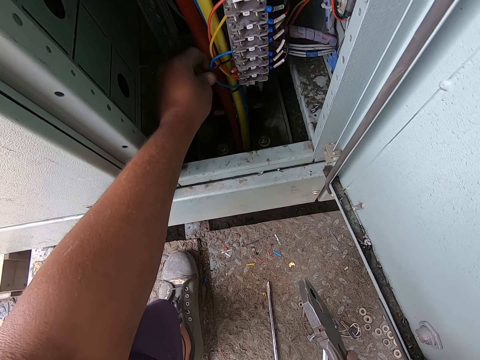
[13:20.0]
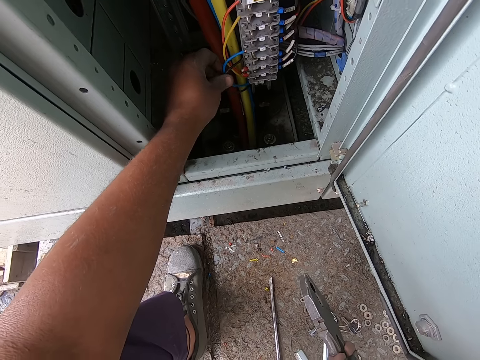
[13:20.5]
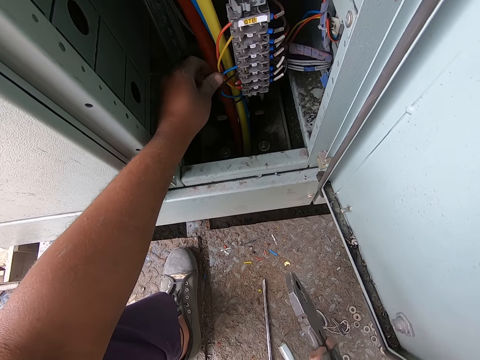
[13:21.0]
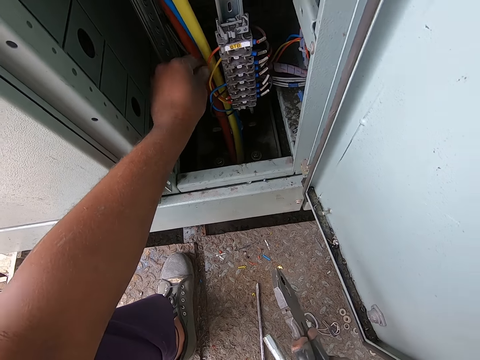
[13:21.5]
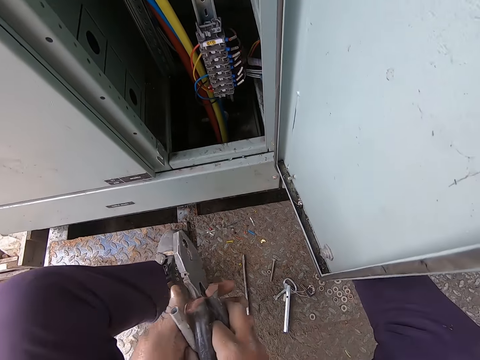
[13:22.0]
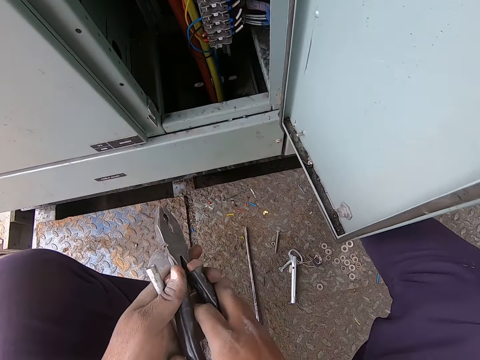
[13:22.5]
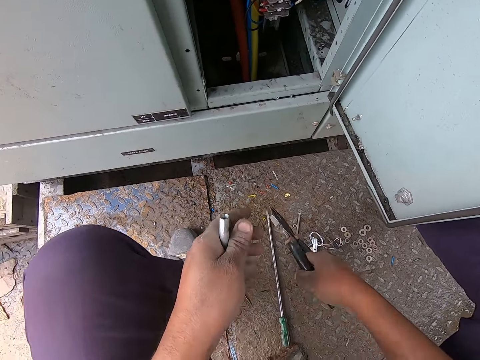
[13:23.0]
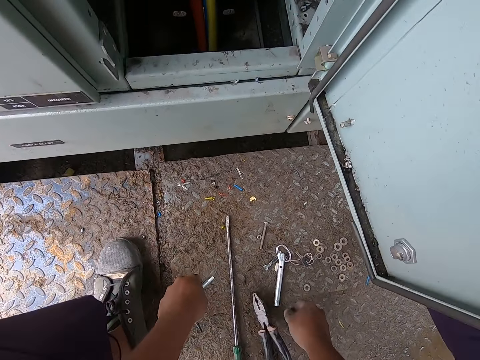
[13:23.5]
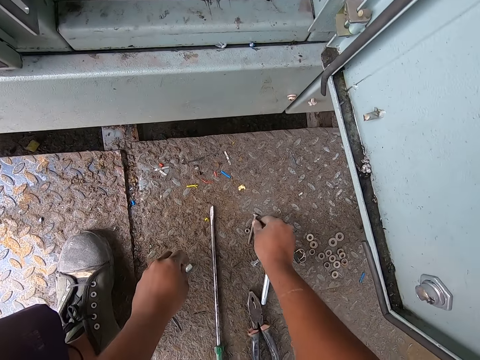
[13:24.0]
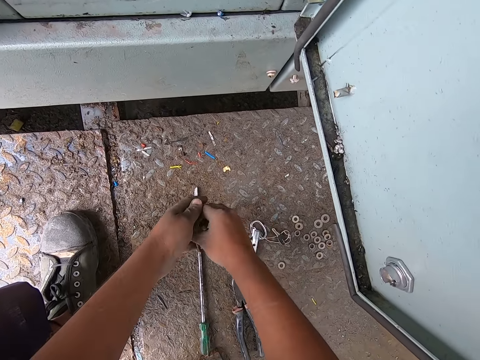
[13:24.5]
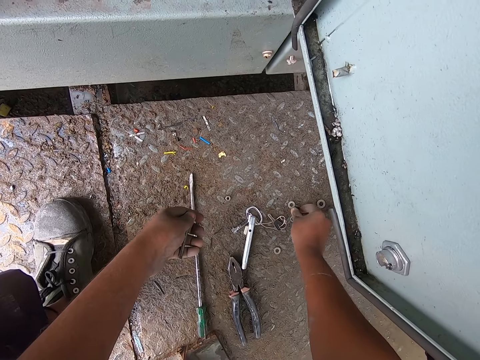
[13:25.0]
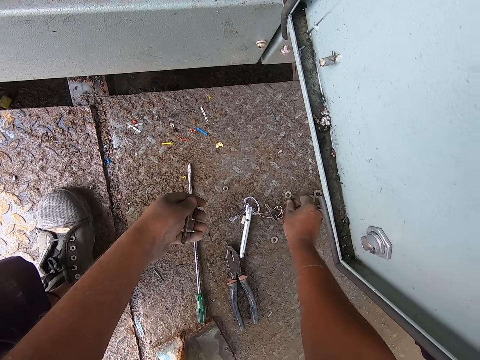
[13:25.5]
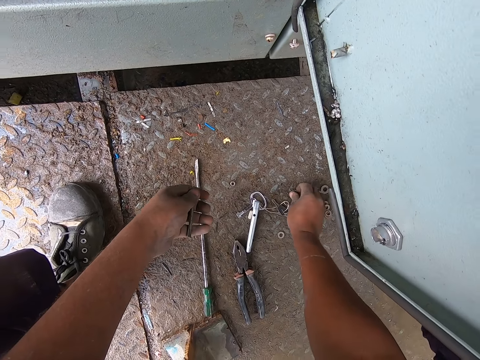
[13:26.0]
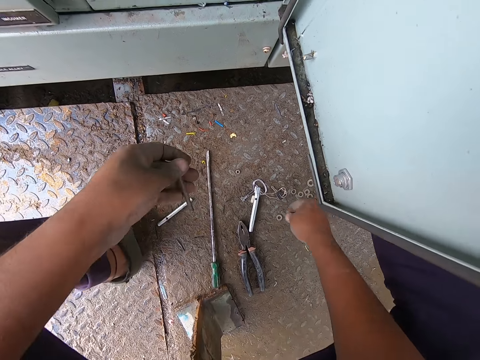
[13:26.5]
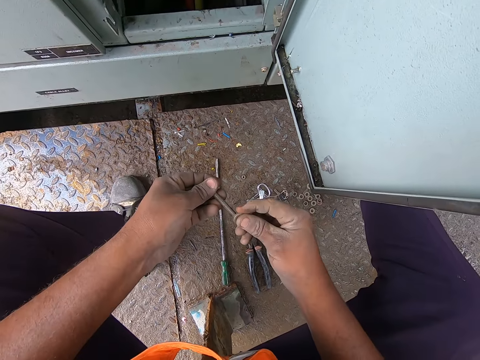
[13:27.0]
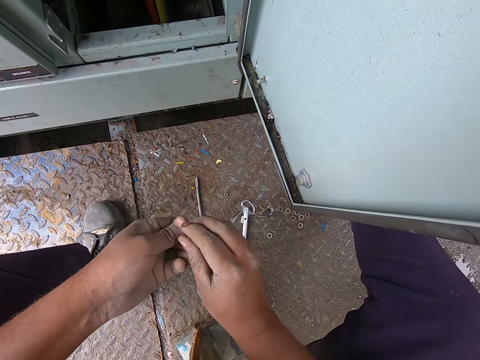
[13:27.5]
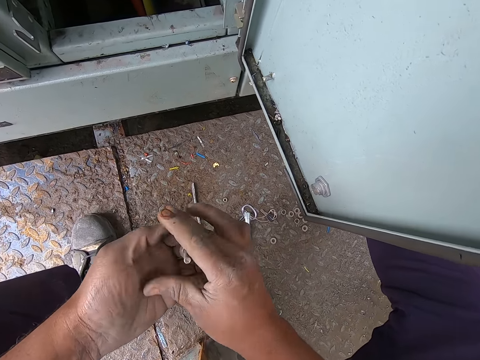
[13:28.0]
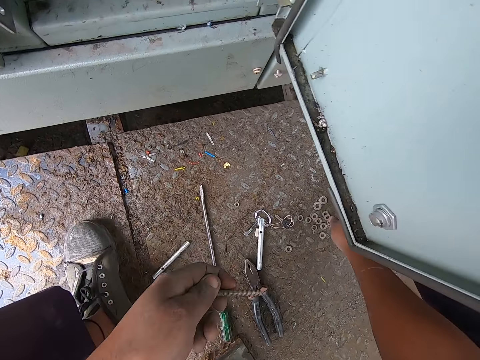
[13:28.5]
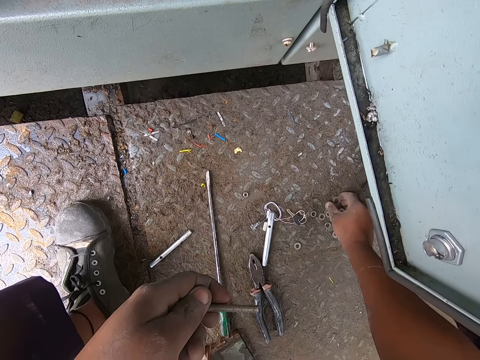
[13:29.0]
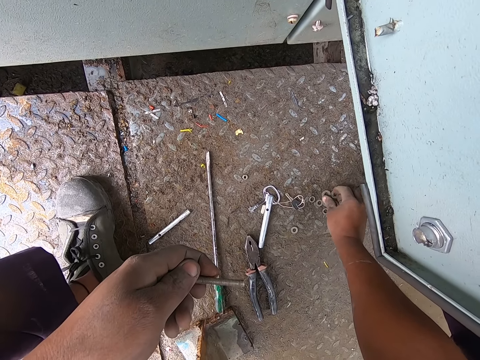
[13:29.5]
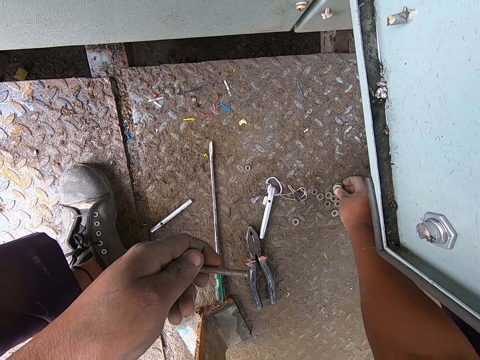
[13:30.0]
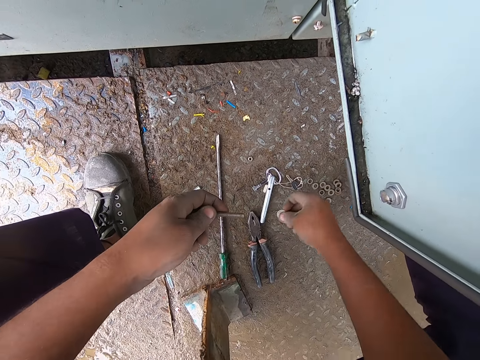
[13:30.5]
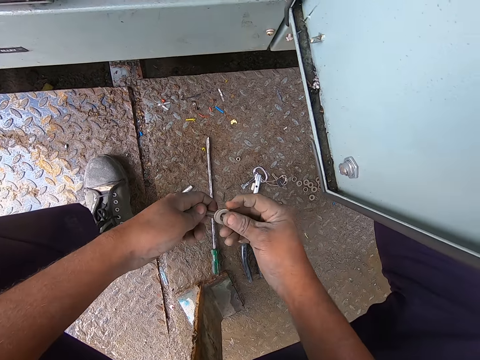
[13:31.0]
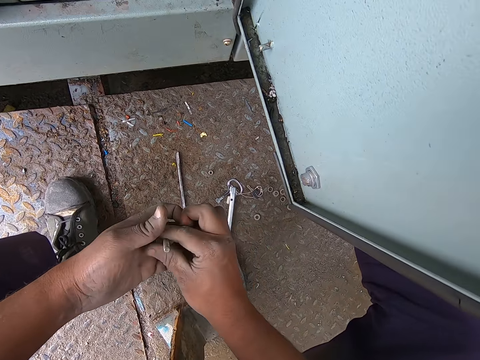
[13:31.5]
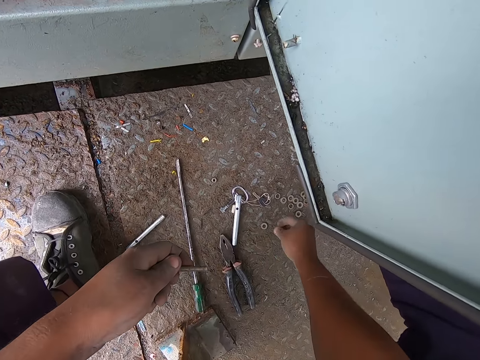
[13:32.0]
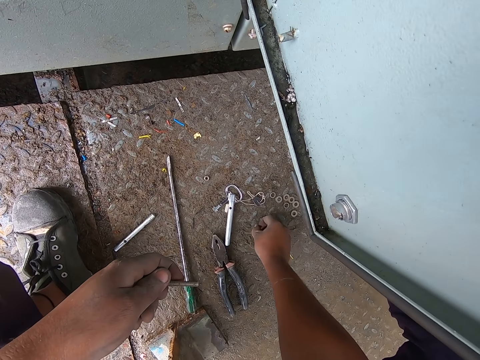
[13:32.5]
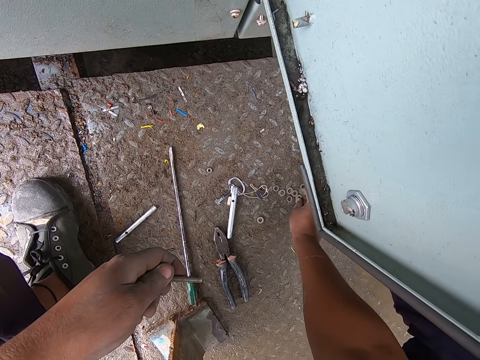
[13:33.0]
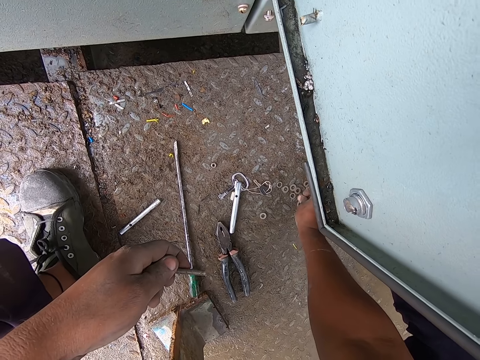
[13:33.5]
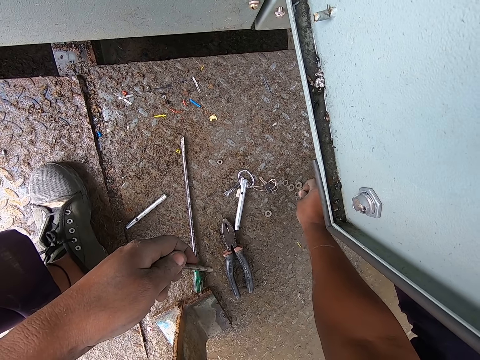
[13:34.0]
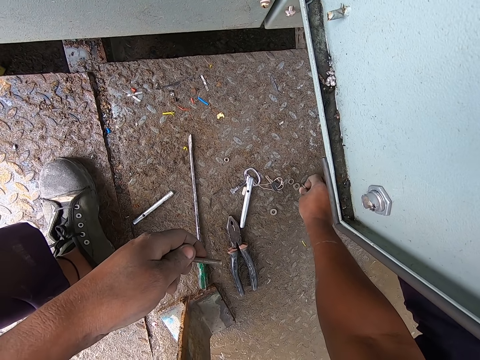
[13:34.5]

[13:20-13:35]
The camera wearer puts the pliers in the other hand. They put down the pliers. They pick up a bolt on the ground. They take the nut. They collect bolt washers on the ground. They put the washers on the bolt. They fix the nut on the screw. They collect bolt washers on the ground. They take the nut. They put the washers on the bolt. They put the nut on the screw. They collect bolt washers on the ground. They take the nut.

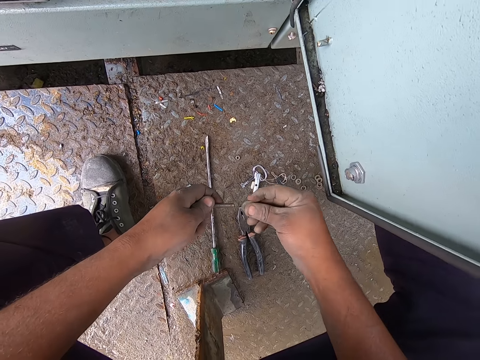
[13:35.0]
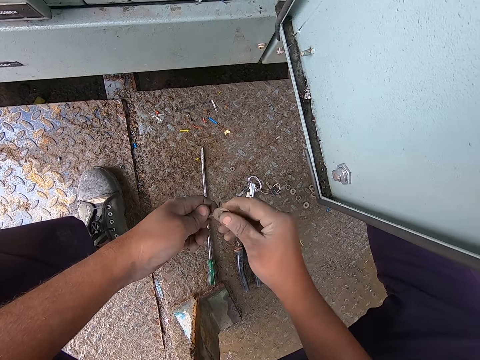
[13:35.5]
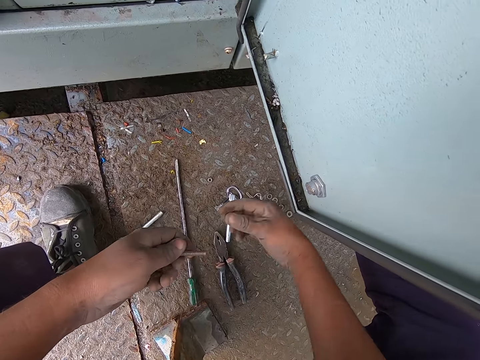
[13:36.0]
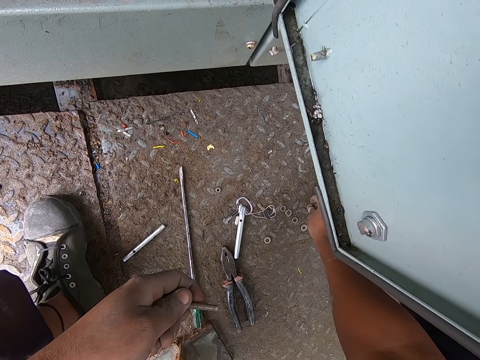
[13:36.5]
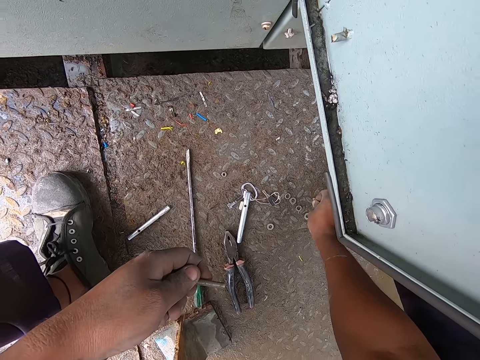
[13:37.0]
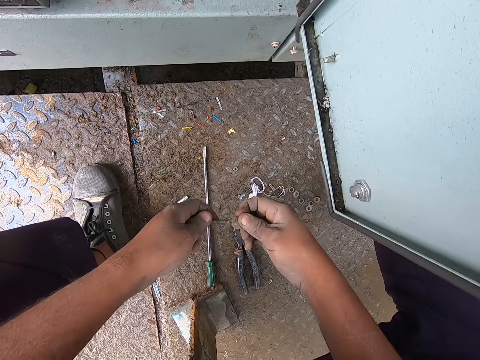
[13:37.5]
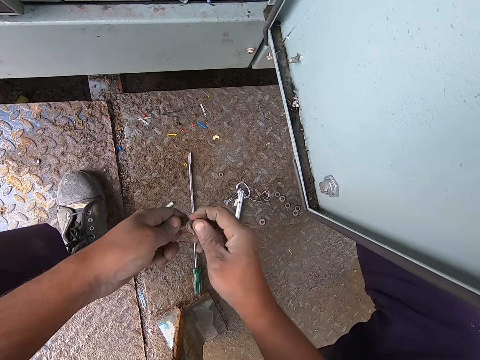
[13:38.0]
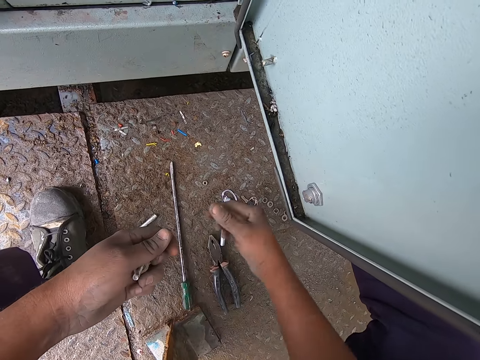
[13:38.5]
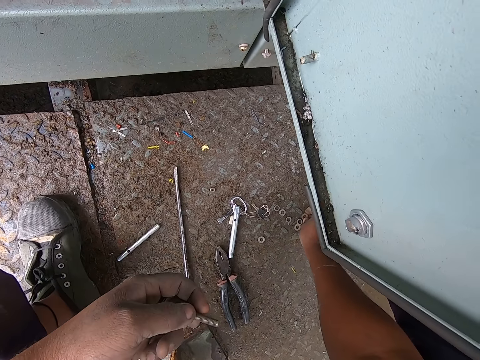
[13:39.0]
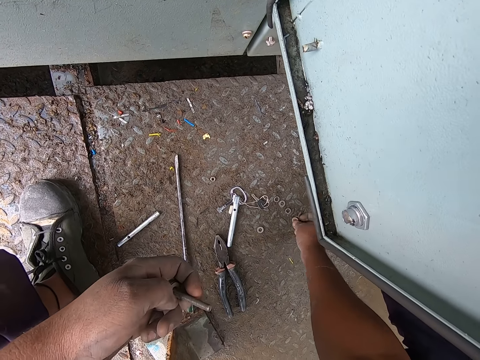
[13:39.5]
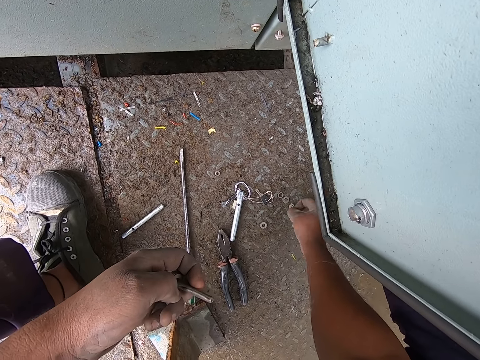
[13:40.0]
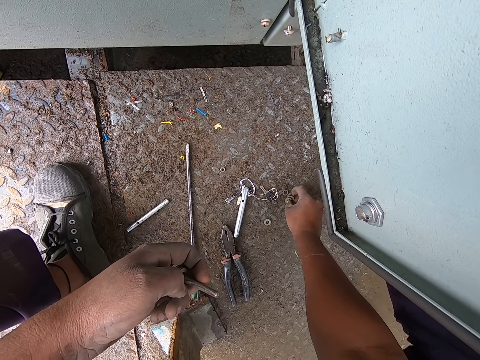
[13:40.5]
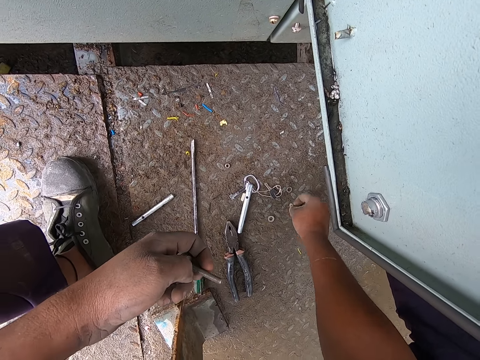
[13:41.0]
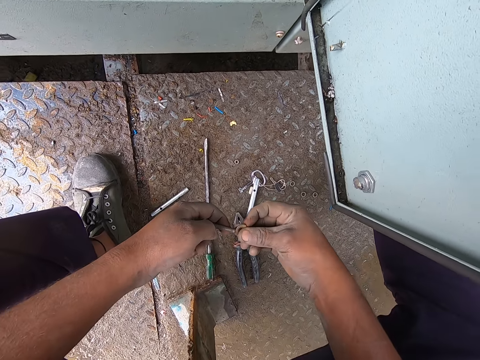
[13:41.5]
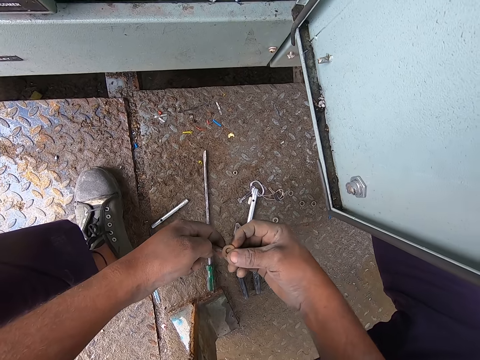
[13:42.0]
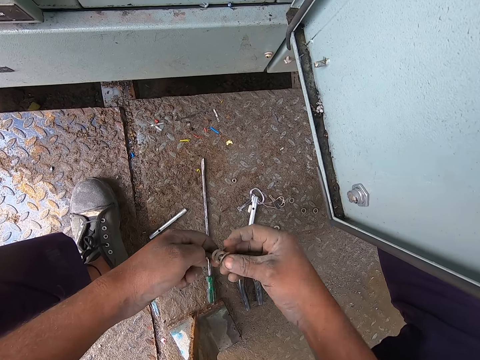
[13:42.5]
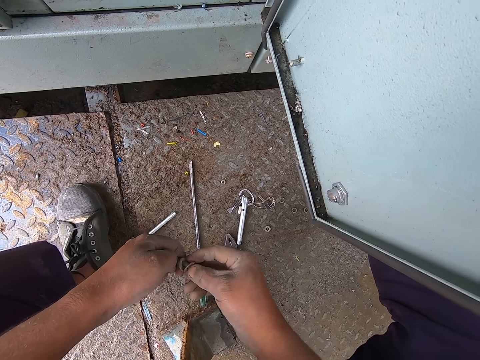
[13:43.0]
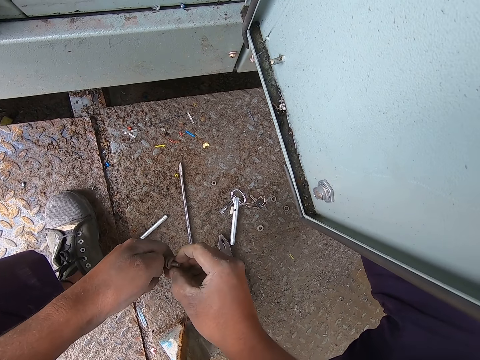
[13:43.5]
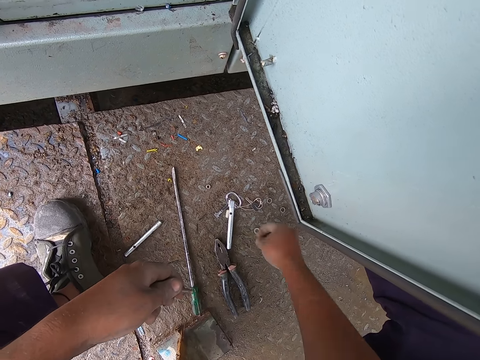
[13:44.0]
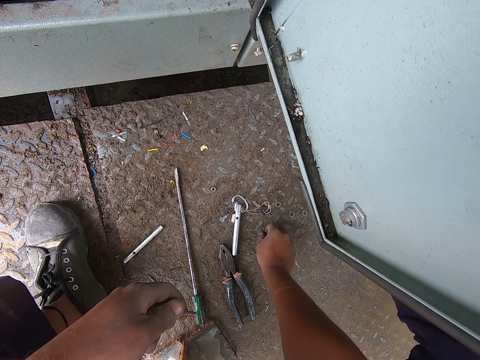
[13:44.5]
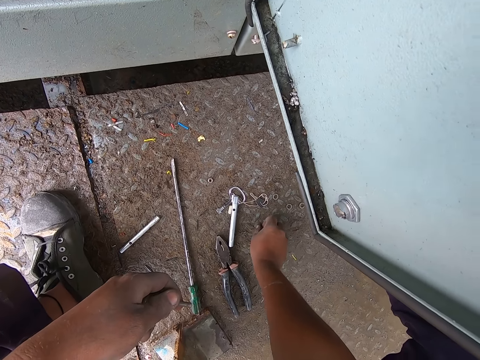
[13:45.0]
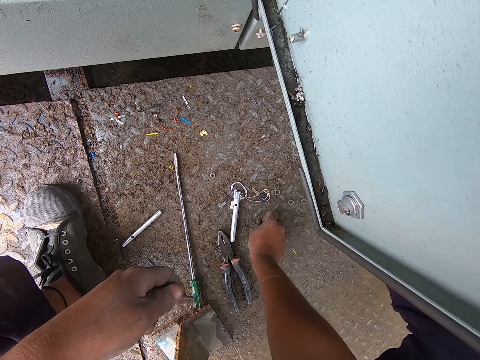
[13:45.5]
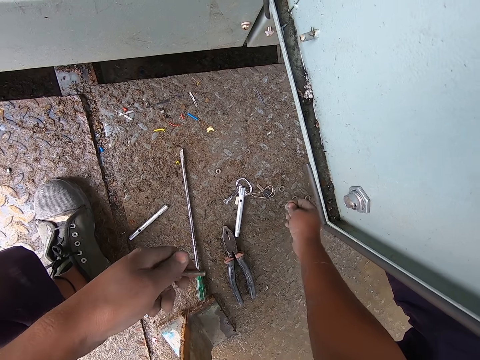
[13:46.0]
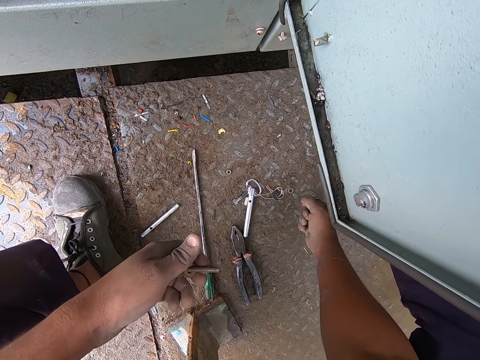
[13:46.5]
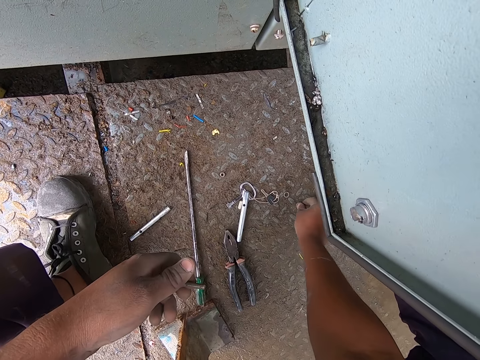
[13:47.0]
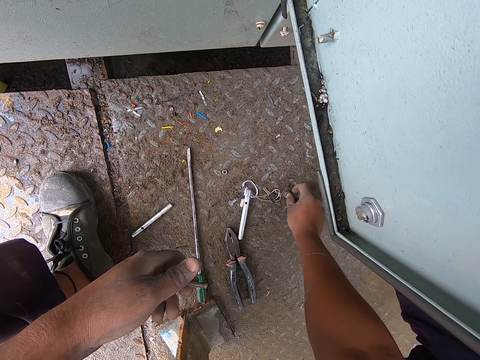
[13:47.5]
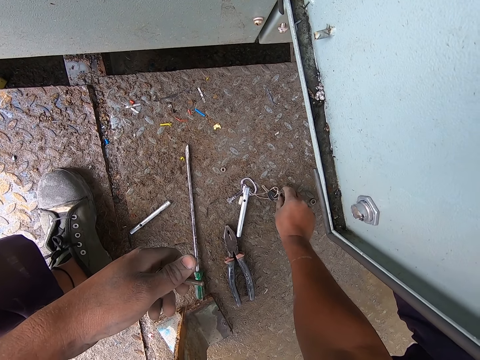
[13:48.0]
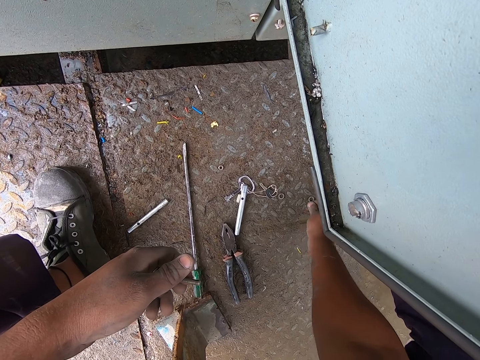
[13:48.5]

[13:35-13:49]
The camera wearer puts the washers on the bolt. They put the nut on the screw. They collect bolt washers on the ground. They take the nut. They put the washers on the bolt. They put the nut on the screw. They collect bolt washers on the ground. They pick up the nut on the ground. They put the washers on the bolt. They fix the nut on the screw. They collect bolt washers on the ground. They pick up the nut.
